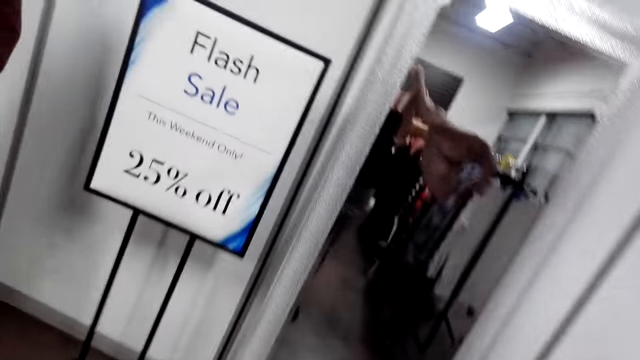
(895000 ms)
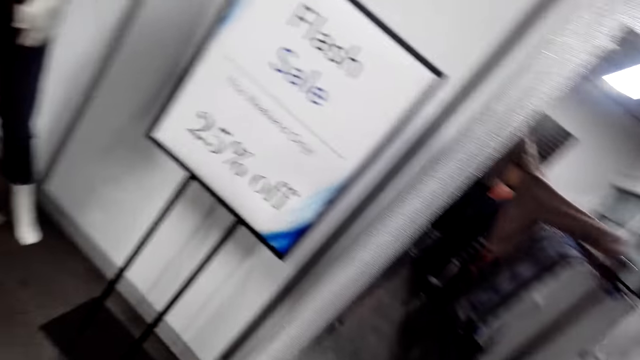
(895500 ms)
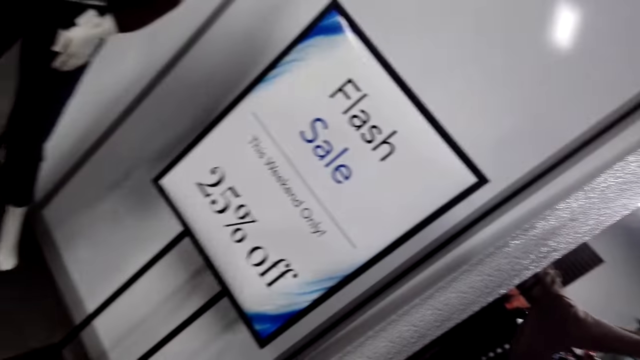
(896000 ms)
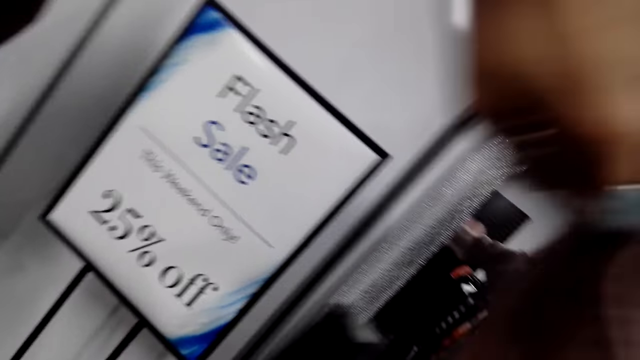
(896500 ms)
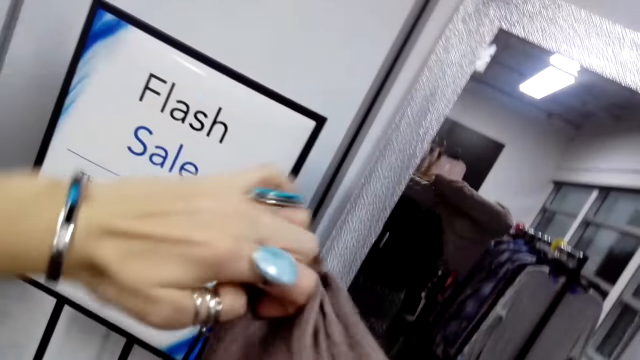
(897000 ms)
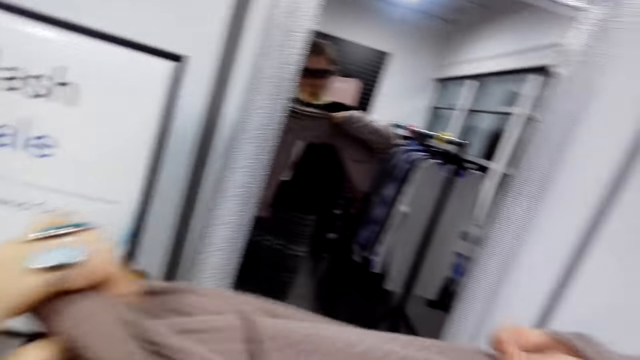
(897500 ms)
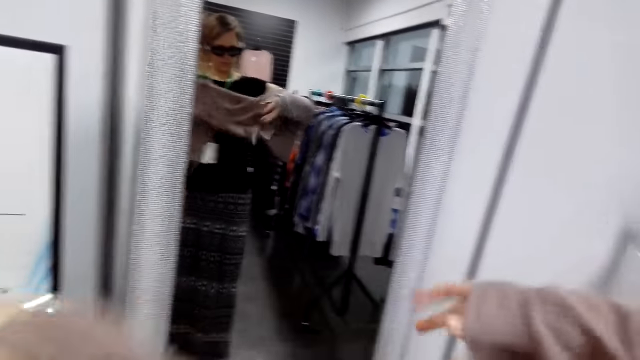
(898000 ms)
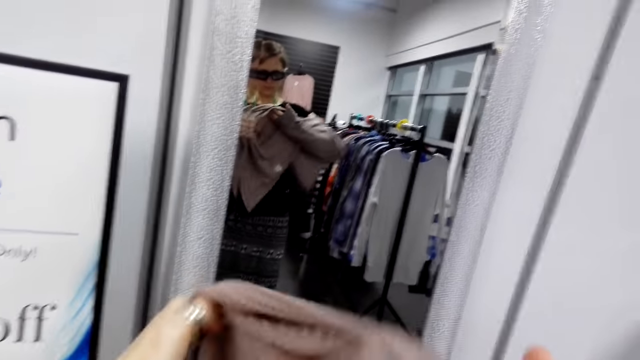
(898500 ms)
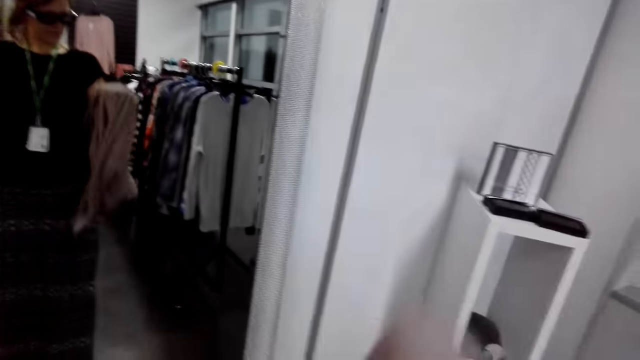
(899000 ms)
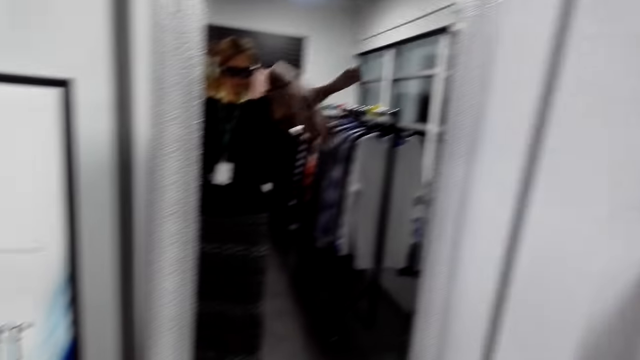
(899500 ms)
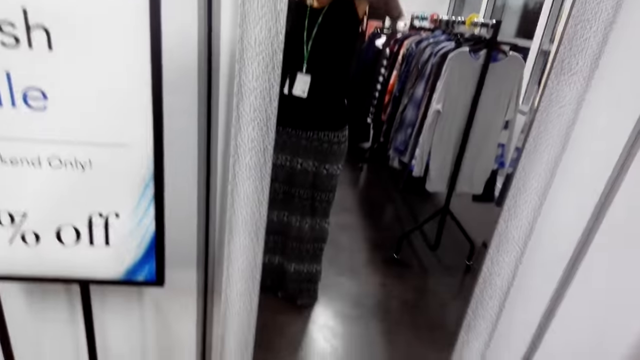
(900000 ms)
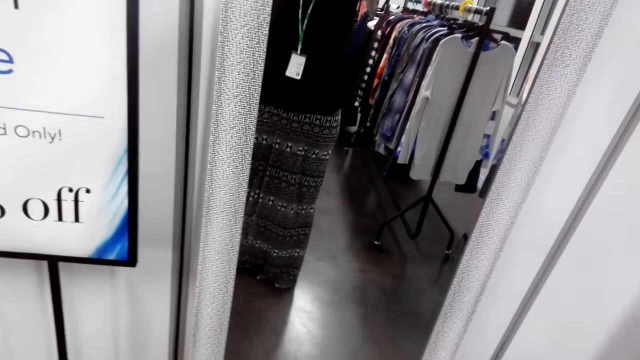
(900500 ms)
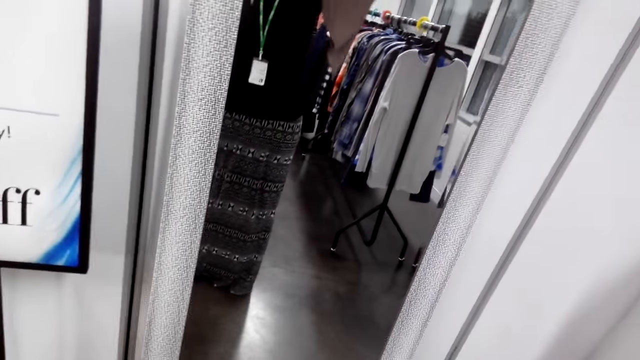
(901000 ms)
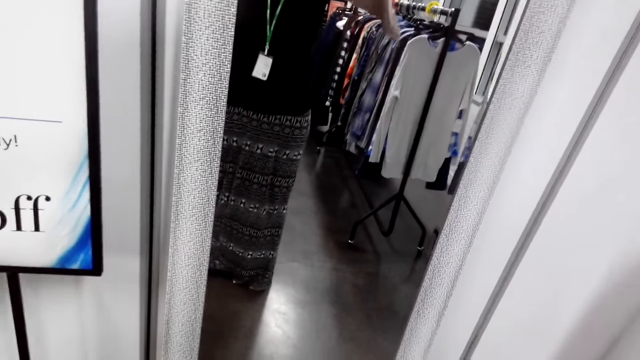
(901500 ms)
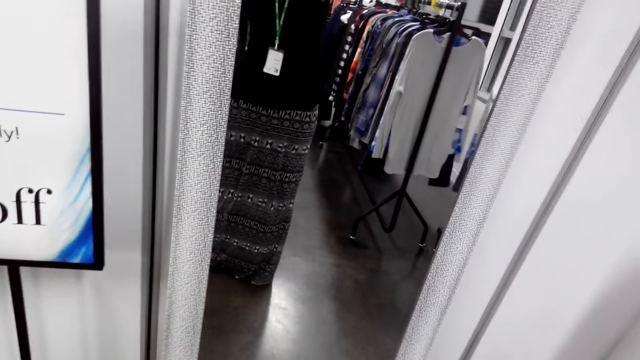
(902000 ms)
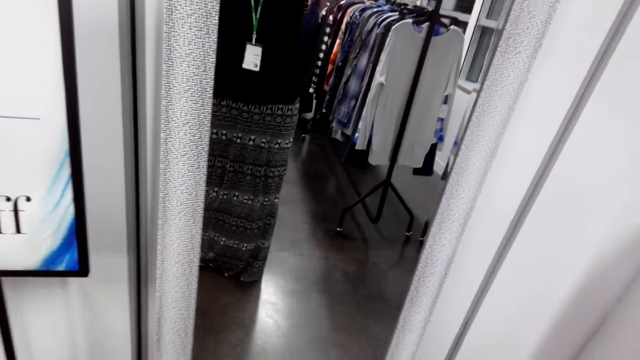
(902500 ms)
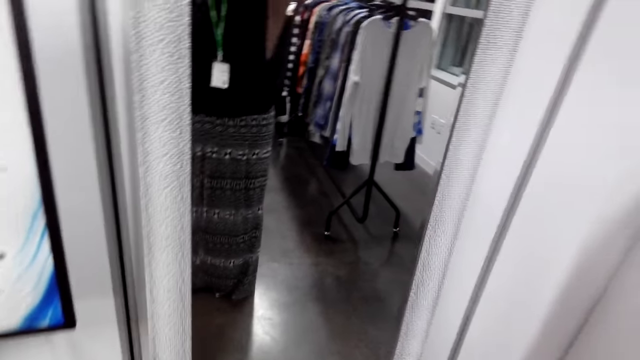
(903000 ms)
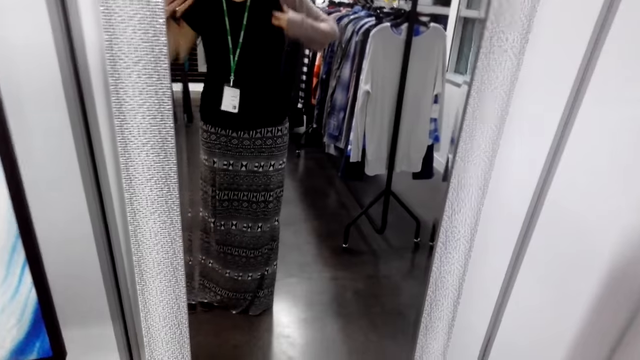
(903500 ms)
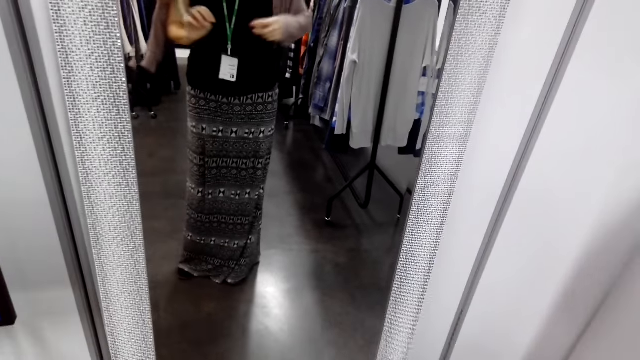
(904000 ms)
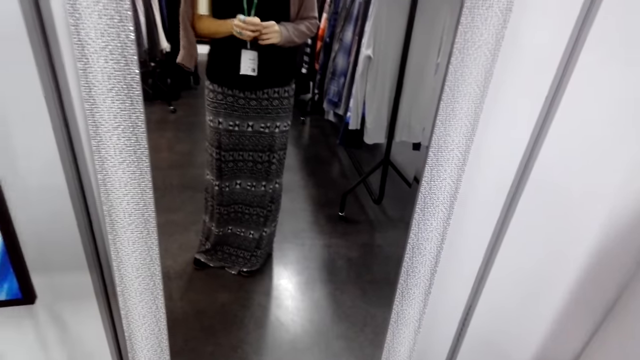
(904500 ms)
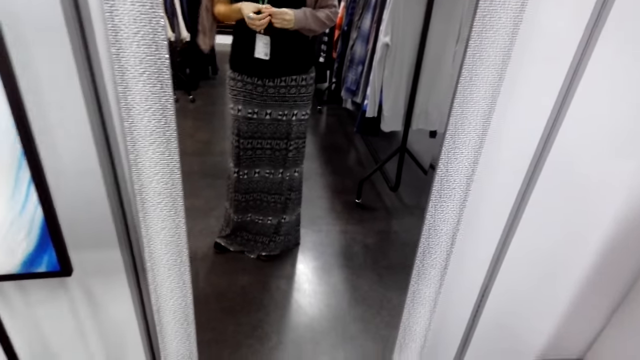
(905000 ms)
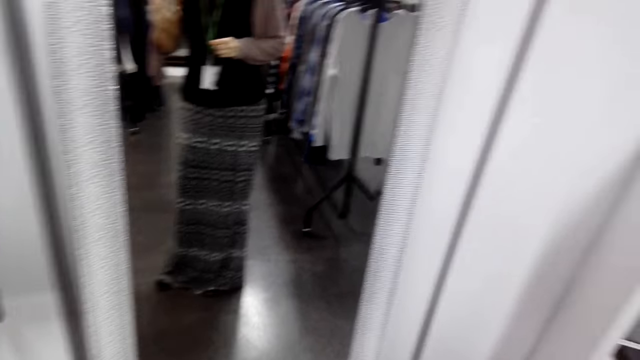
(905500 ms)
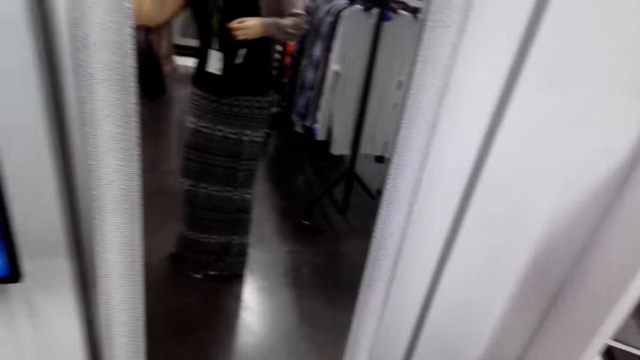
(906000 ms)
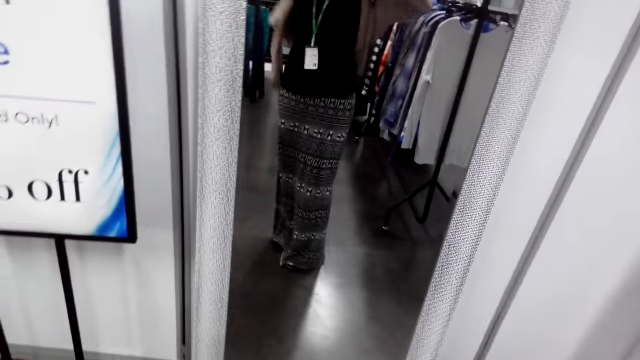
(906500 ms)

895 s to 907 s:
The camera wearer turns to the side. They wear a cloth. They turn to the side. They wear the cloth.

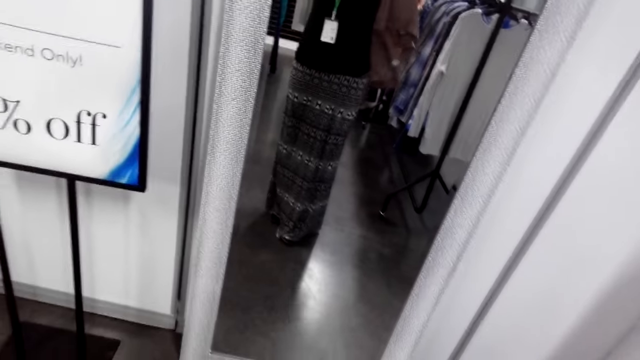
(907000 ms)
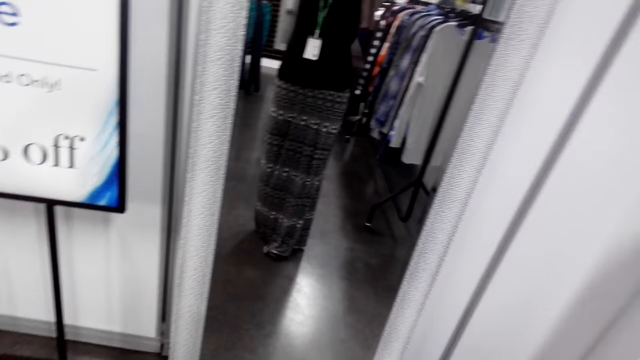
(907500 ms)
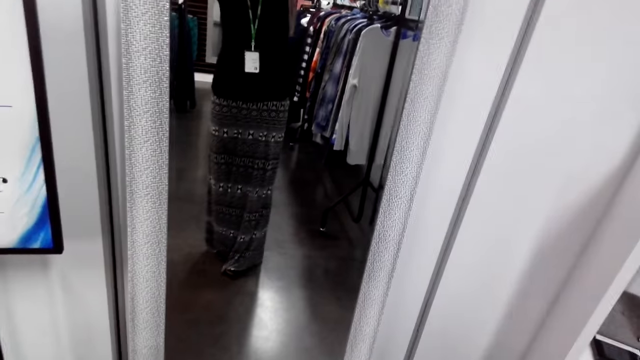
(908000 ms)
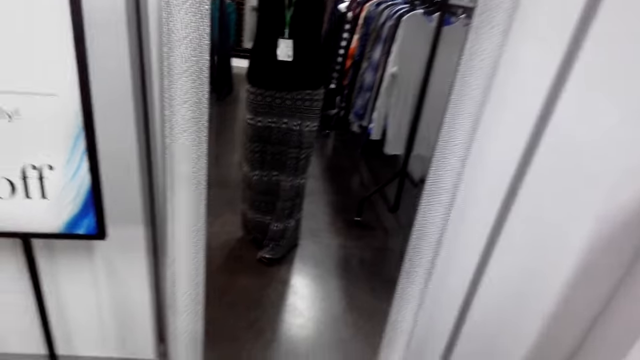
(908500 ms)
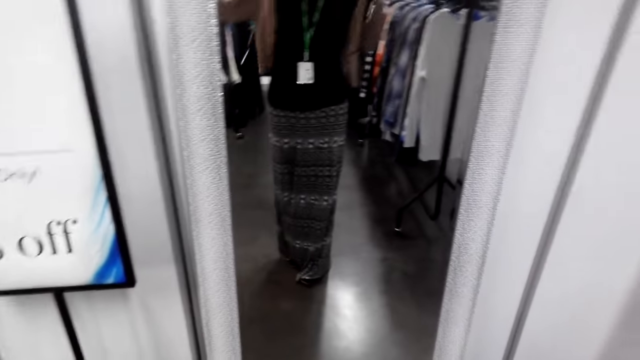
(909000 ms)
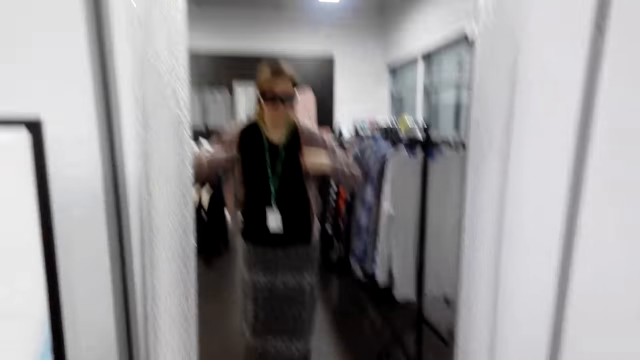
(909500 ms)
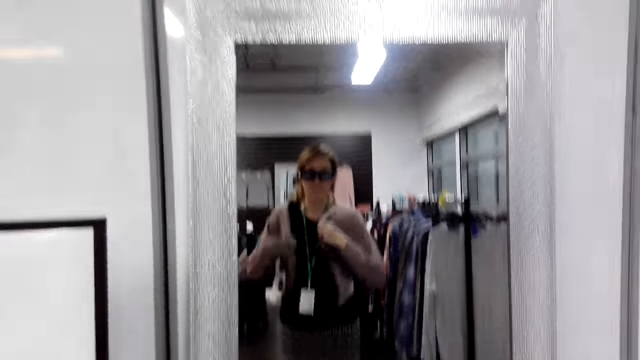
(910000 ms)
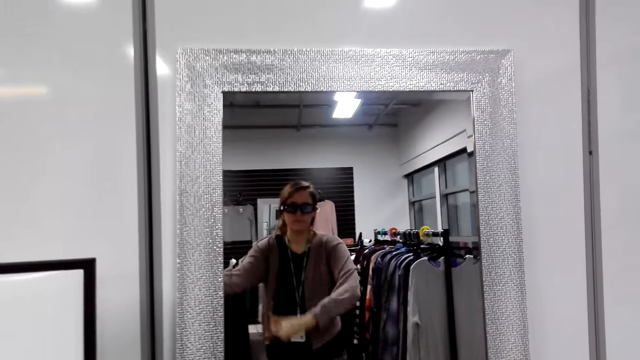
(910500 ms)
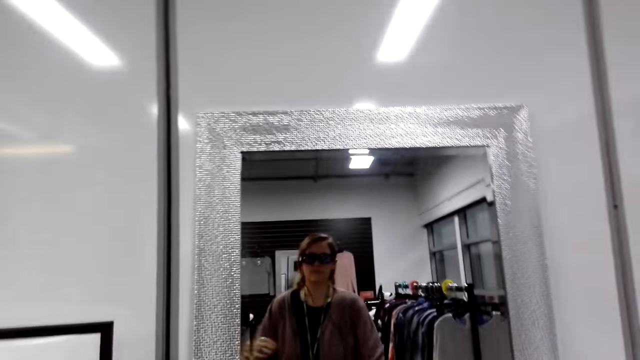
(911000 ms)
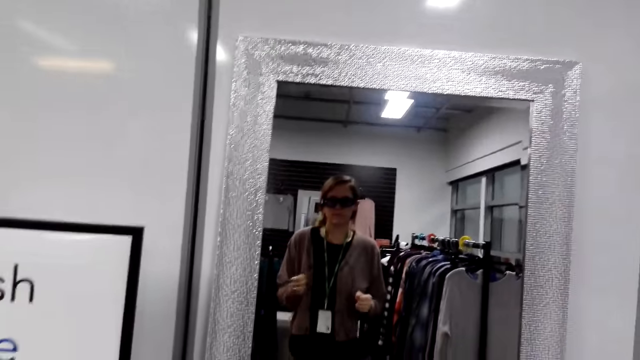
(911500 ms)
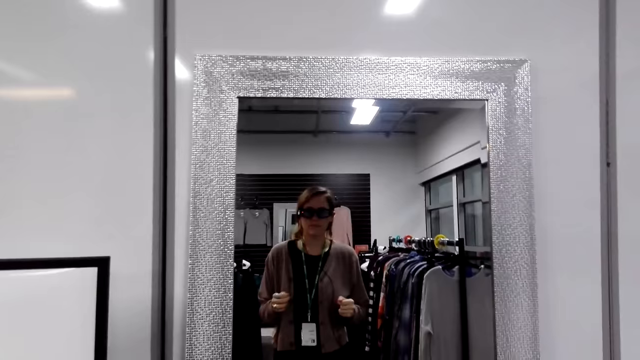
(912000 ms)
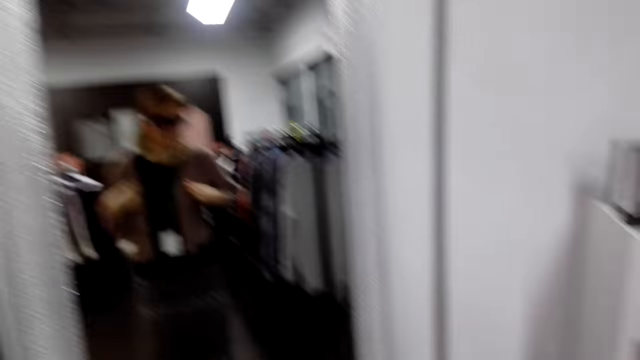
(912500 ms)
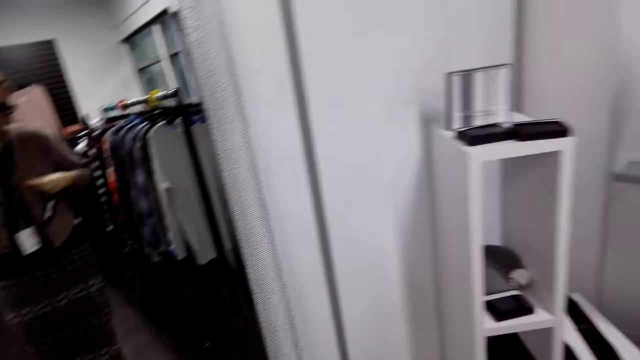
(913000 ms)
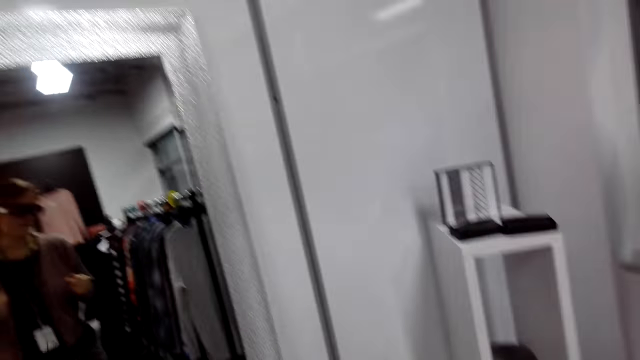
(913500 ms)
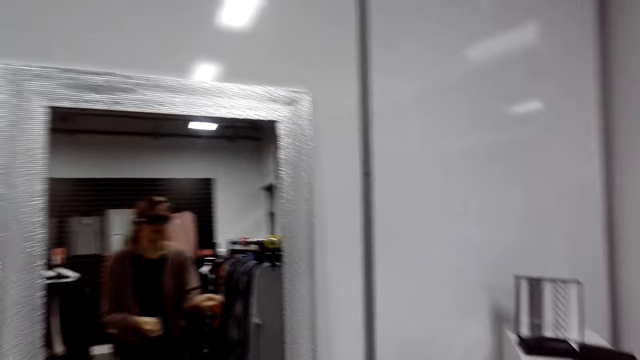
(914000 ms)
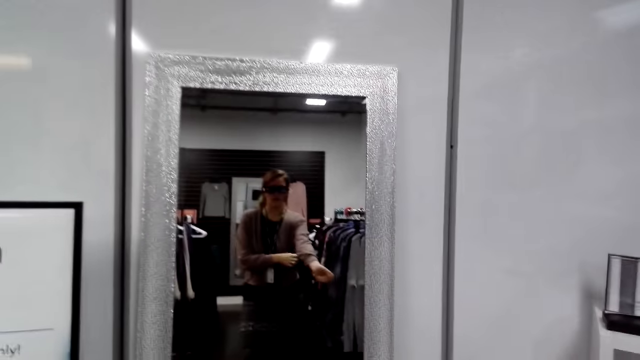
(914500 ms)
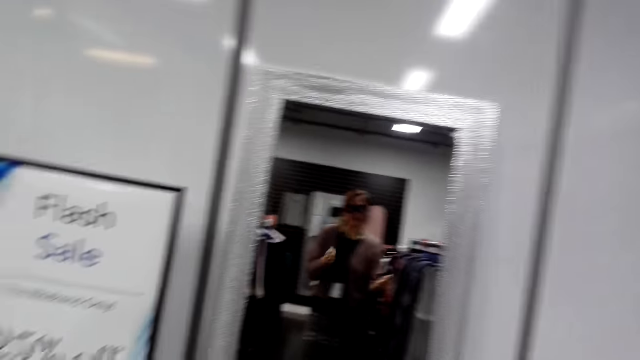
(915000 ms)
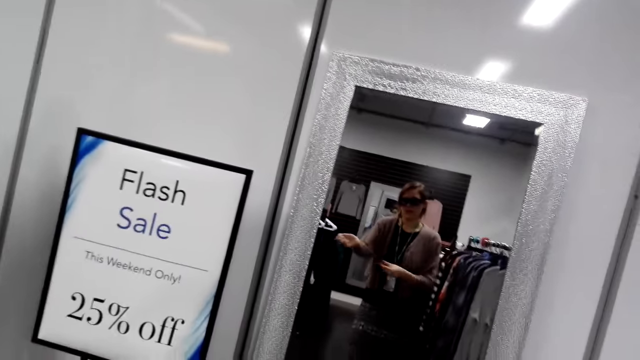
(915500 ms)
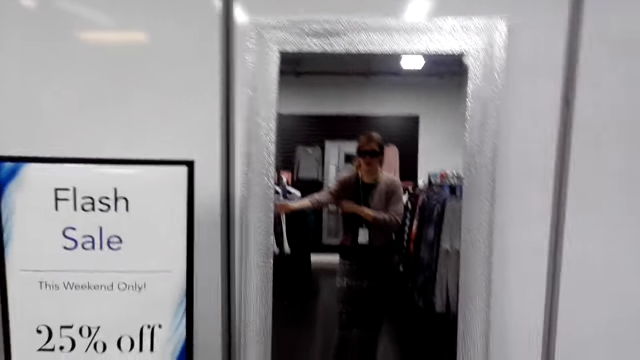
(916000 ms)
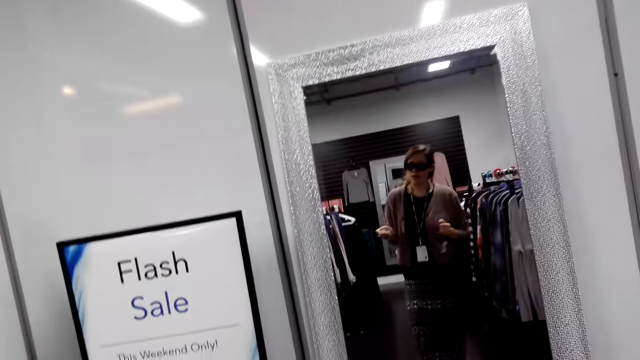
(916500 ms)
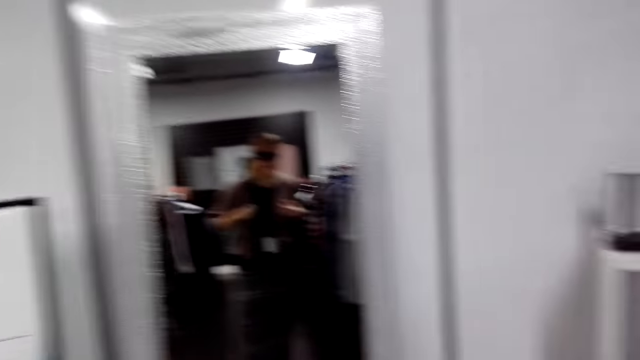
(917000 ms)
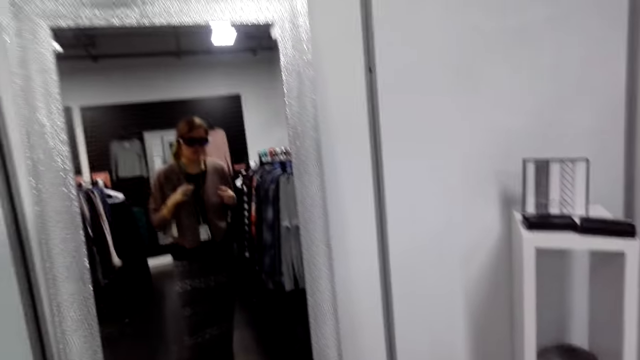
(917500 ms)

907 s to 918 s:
The camera wearer turns to the side. They wear a cloth. They turn to the side. They adjust a sweater. They turn to the side.
